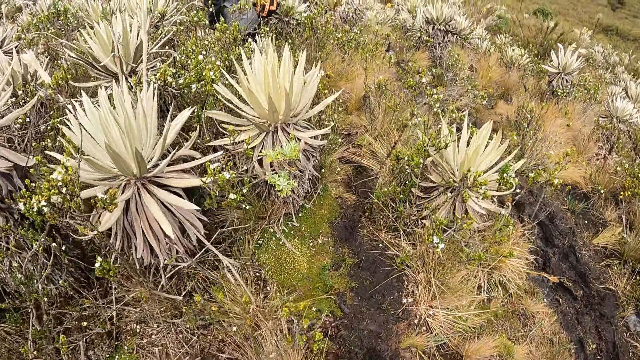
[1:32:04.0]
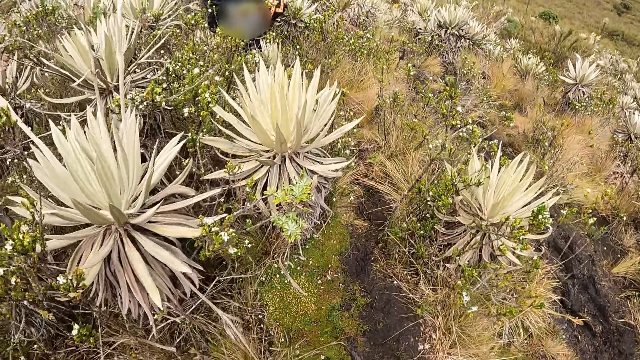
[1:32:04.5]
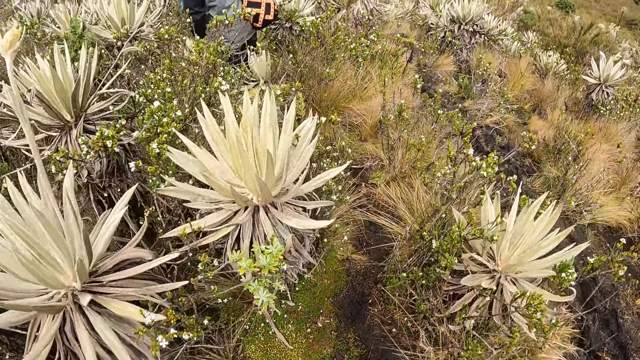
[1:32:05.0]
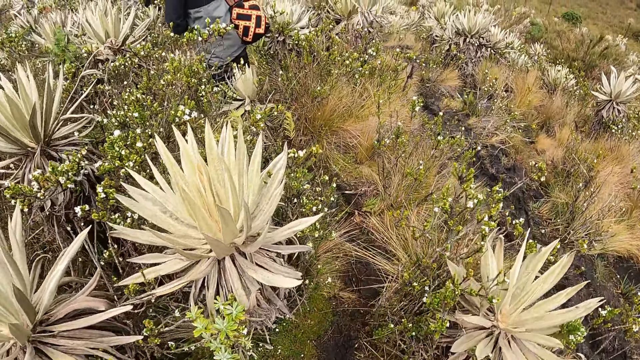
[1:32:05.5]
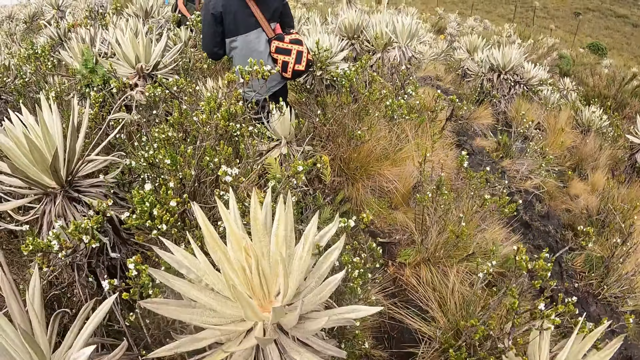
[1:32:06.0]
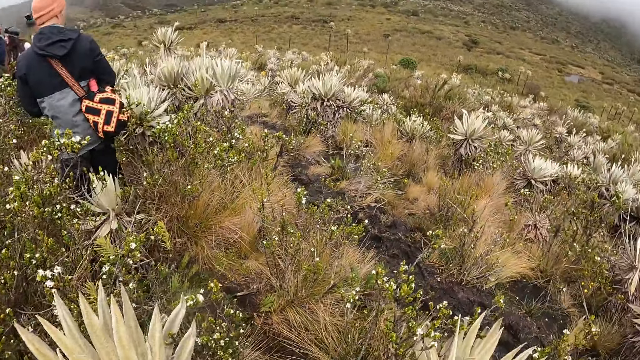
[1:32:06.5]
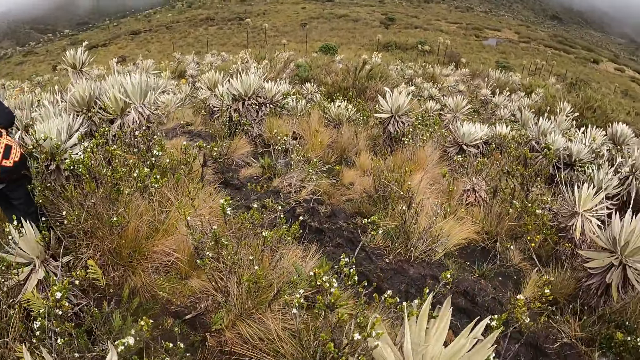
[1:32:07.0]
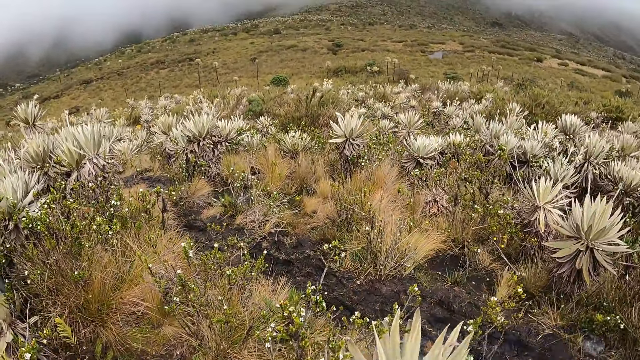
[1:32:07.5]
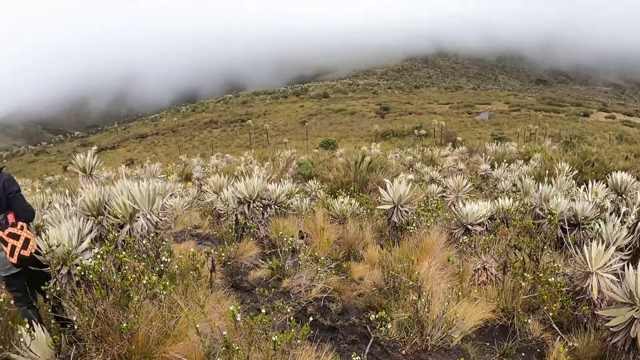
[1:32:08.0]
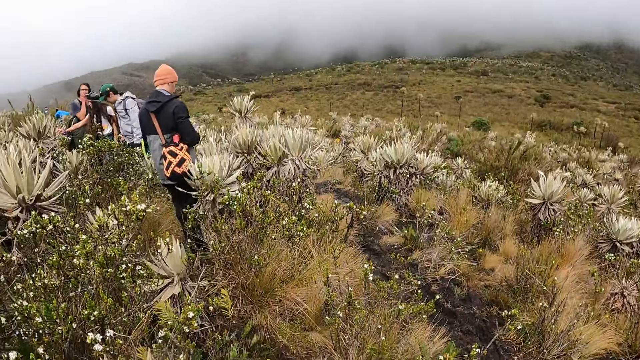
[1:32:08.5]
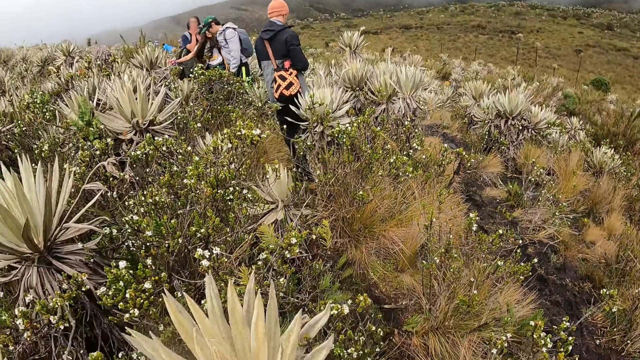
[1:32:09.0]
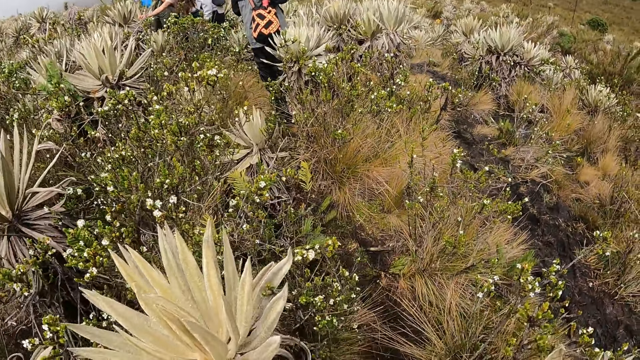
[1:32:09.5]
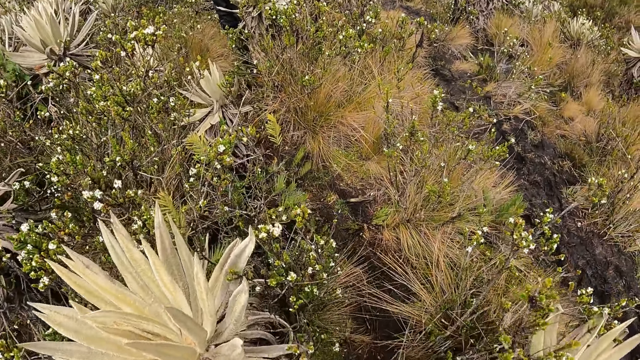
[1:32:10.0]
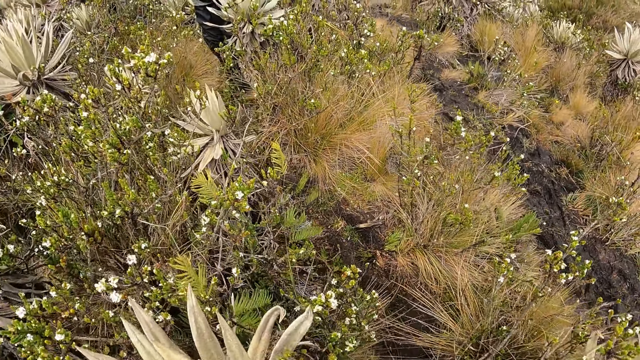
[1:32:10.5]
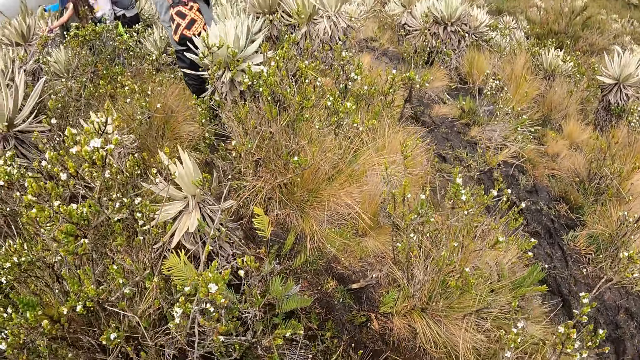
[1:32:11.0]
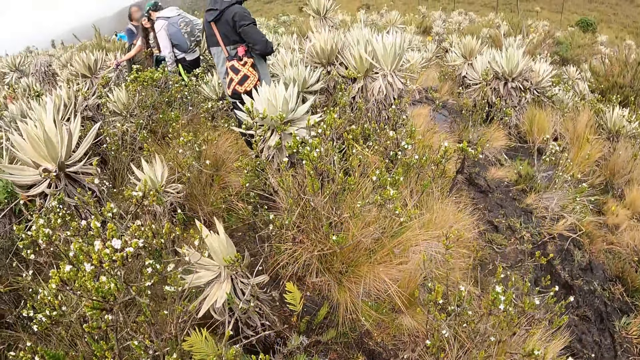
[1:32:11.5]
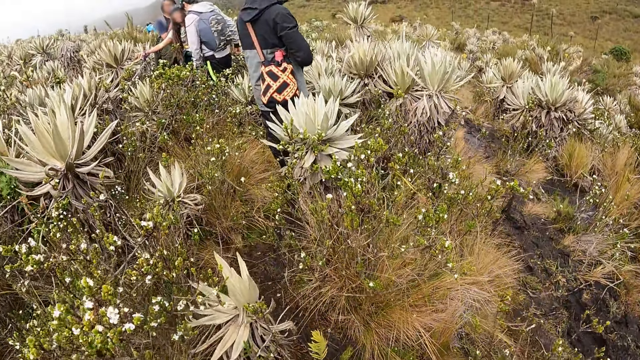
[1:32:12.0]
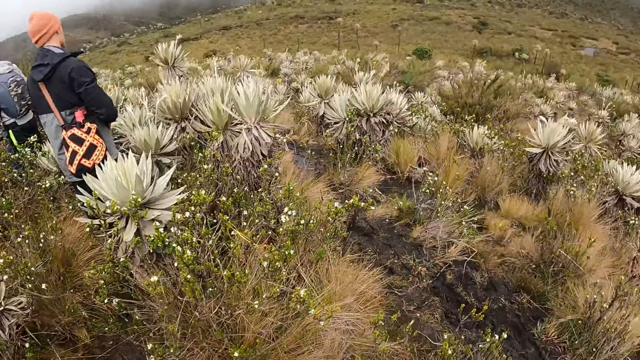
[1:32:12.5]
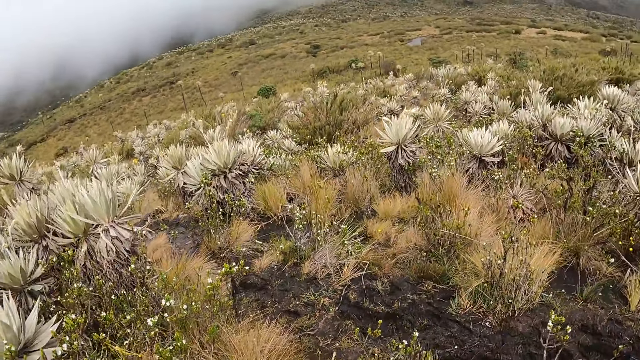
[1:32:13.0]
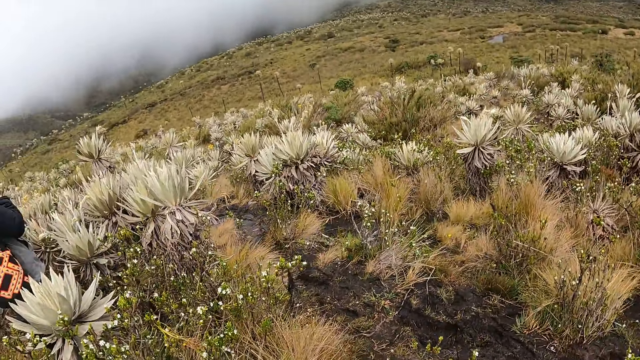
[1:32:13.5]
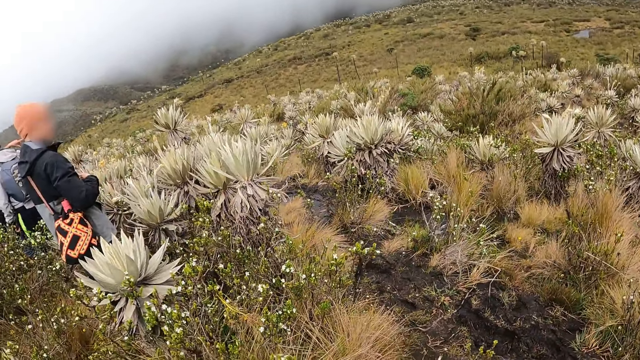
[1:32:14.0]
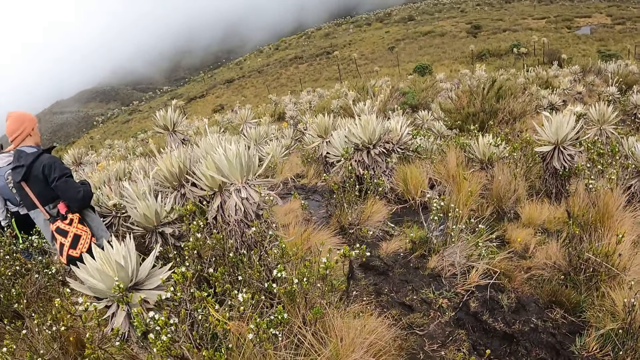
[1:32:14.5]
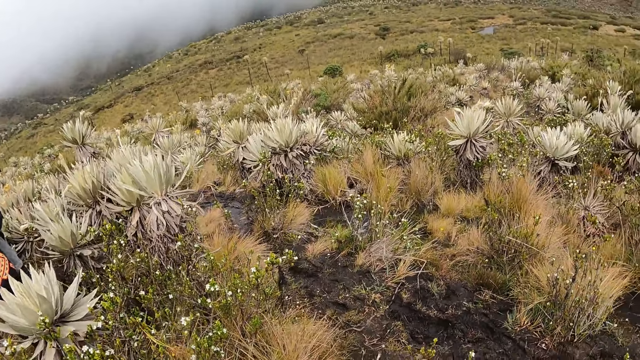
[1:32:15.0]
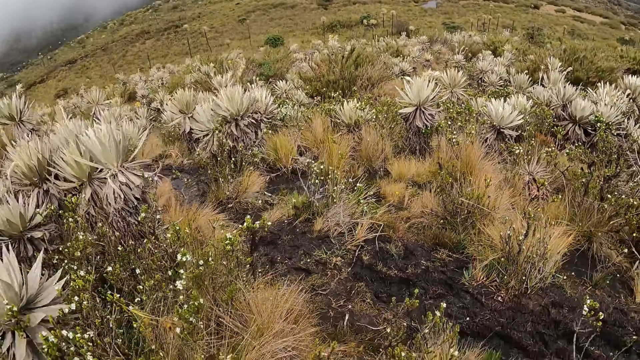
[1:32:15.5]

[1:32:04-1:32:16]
The camera wearer looks around. They walk around.

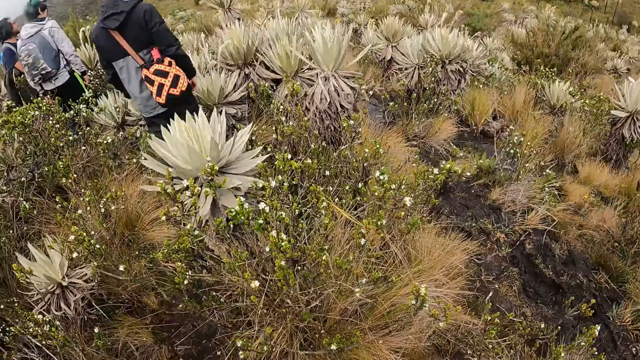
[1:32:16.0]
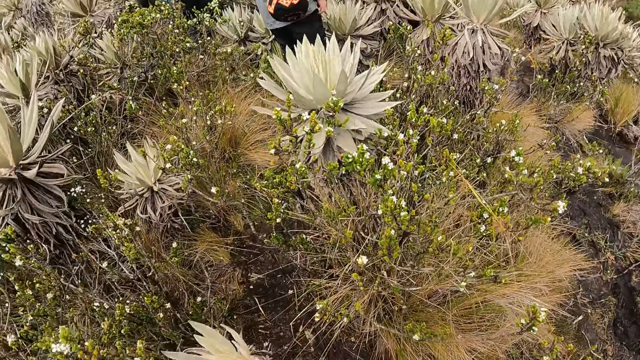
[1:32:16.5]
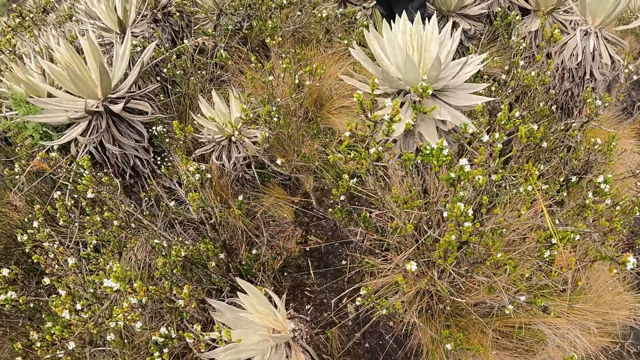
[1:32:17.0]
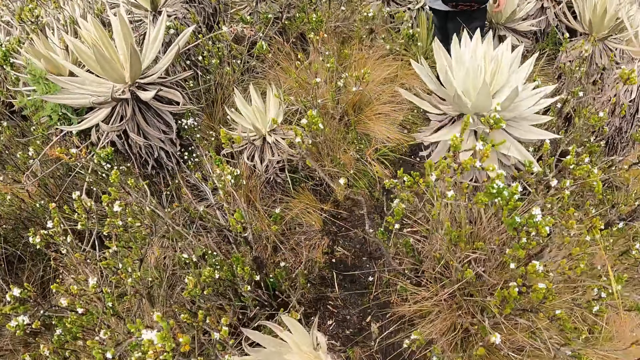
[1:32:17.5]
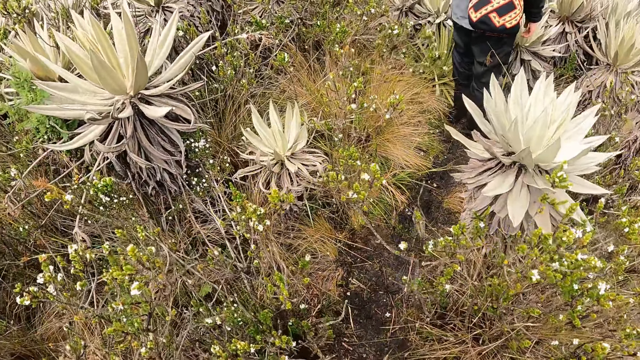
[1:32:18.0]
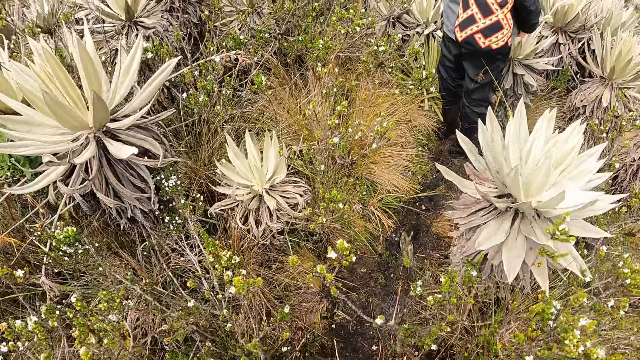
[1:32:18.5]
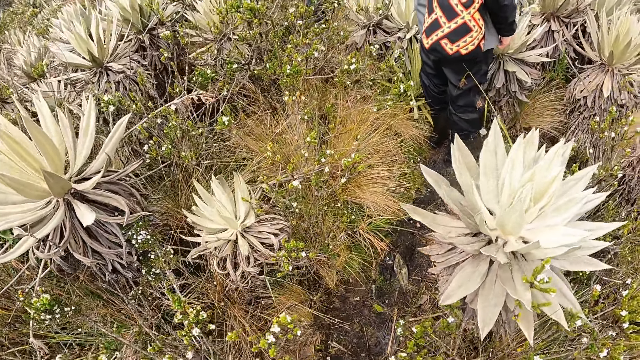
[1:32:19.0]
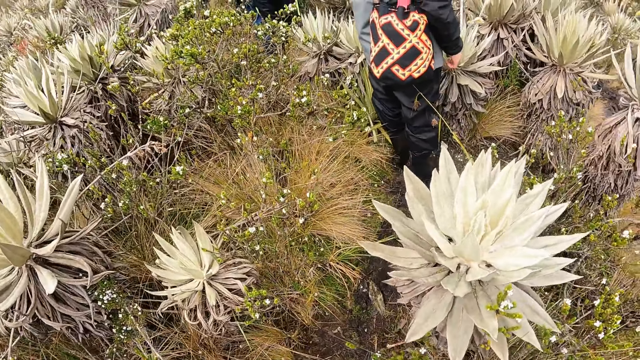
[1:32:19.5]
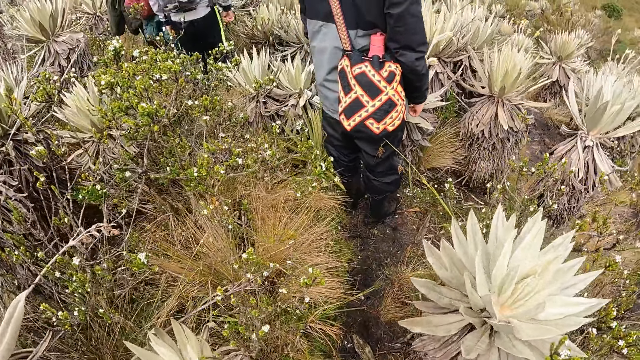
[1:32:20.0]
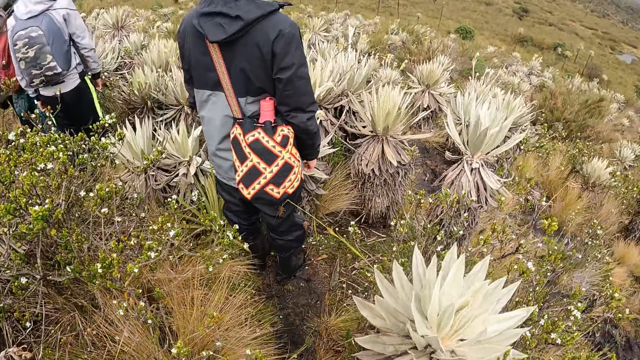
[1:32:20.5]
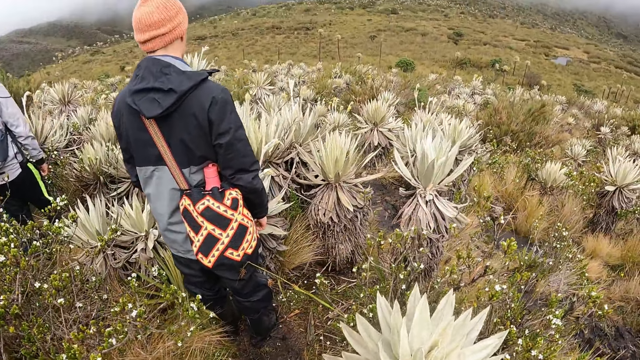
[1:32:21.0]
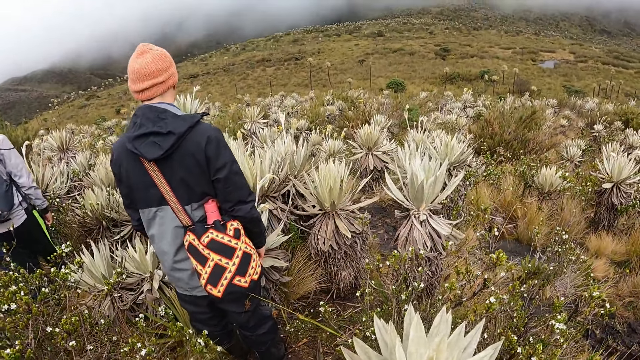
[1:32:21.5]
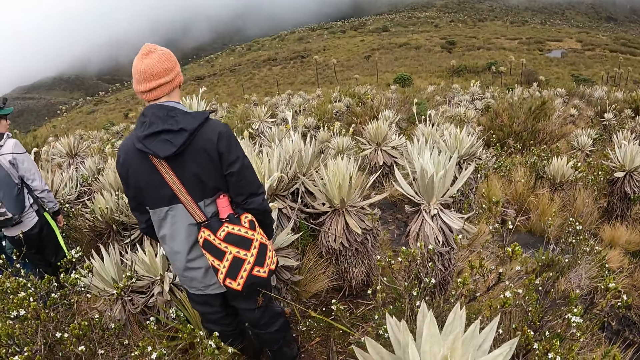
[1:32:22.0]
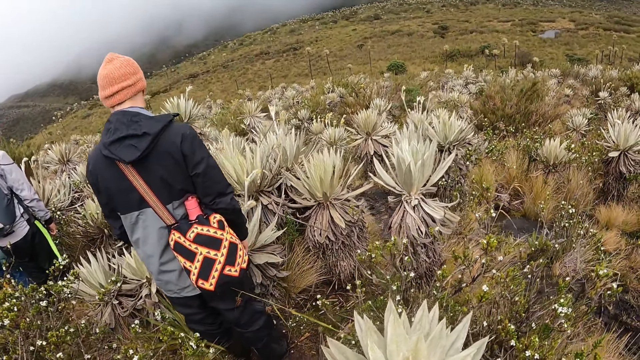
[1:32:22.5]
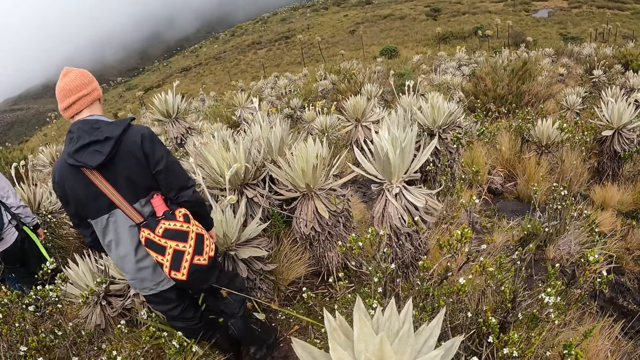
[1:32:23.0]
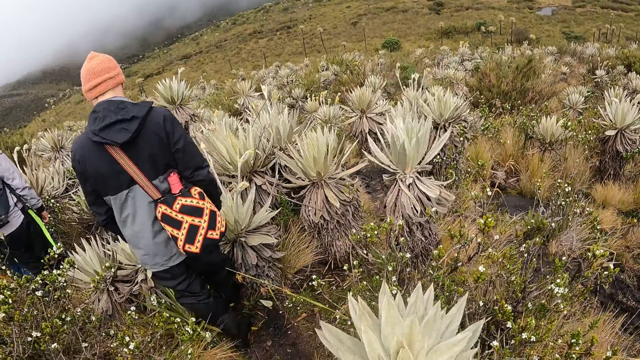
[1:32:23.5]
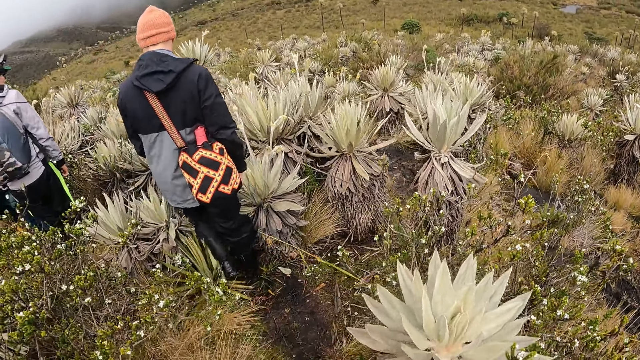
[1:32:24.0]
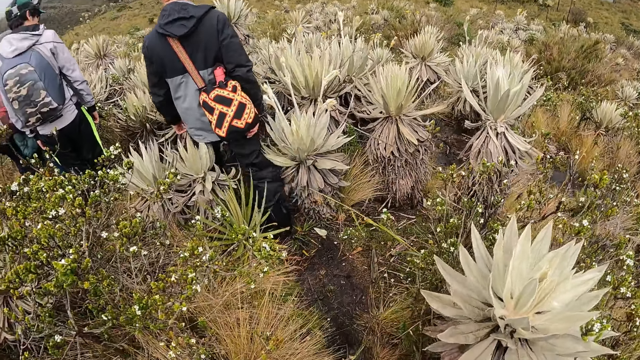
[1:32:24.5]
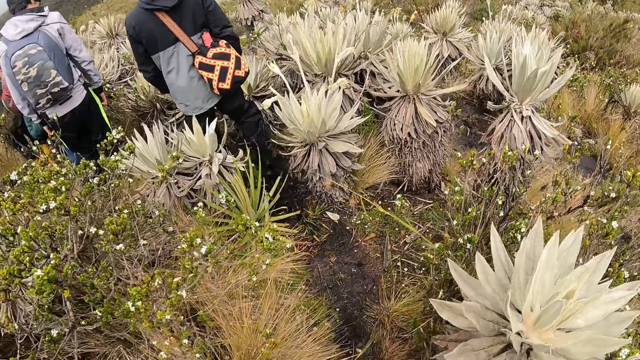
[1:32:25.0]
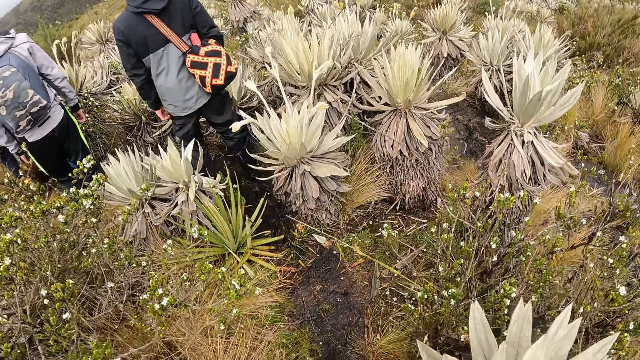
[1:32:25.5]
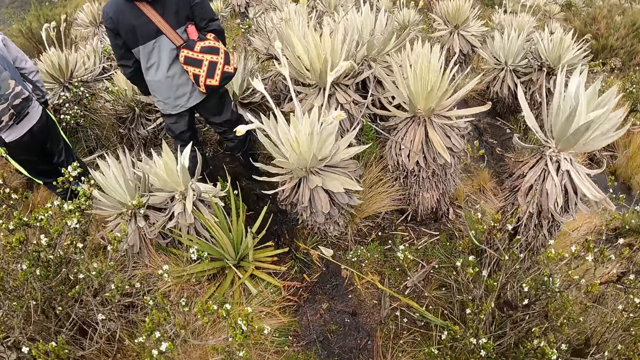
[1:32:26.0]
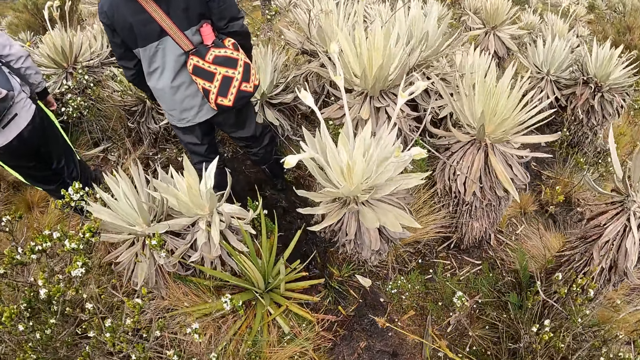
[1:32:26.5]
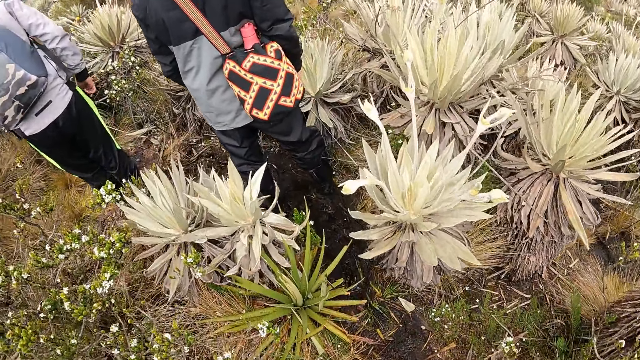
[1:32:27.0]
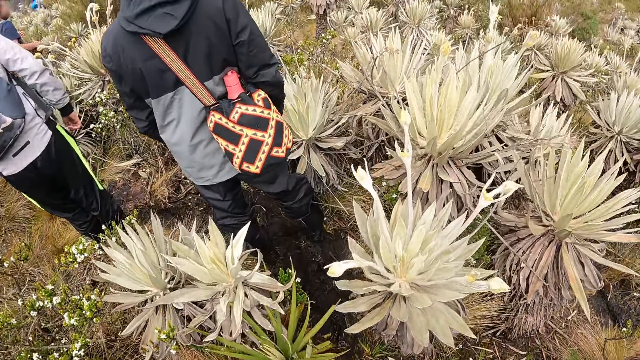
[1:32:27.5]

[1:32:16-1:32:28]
The camera wearer walks on the field. They look around. They walk around.
